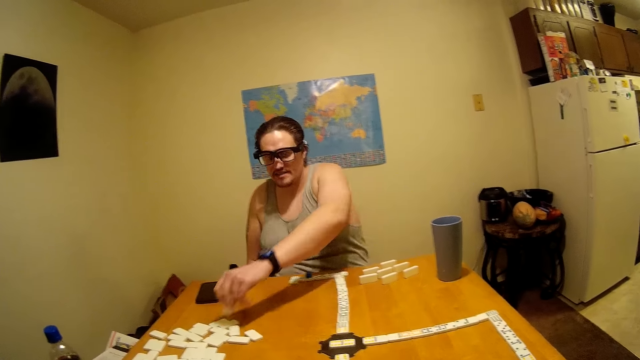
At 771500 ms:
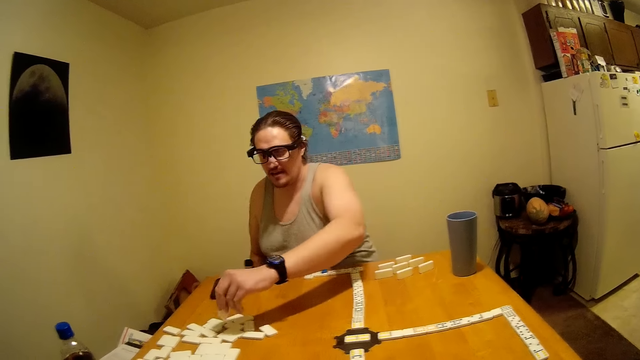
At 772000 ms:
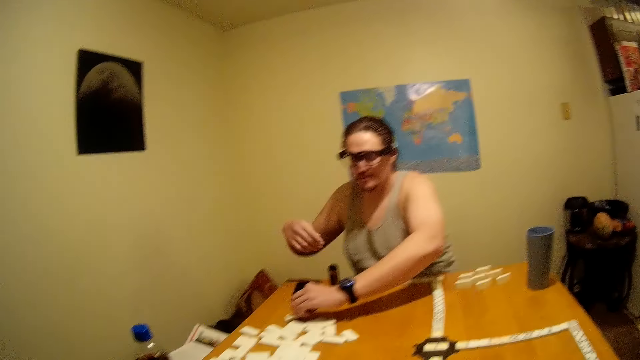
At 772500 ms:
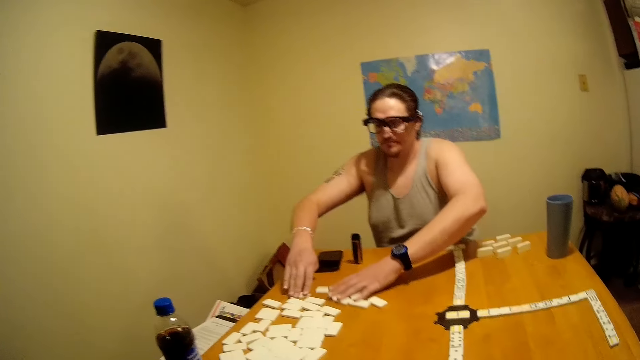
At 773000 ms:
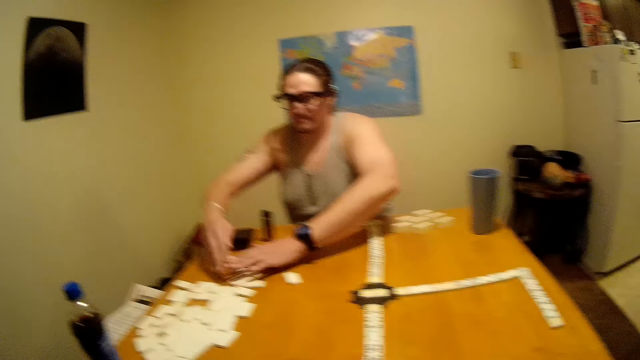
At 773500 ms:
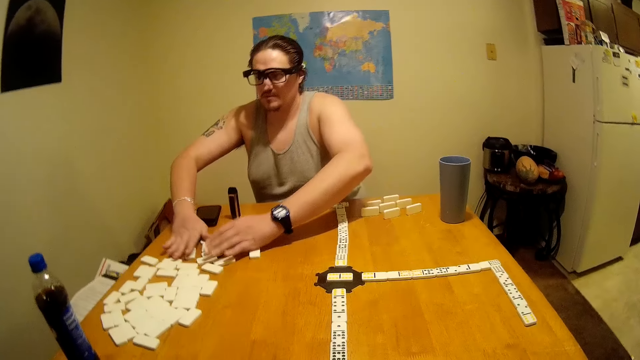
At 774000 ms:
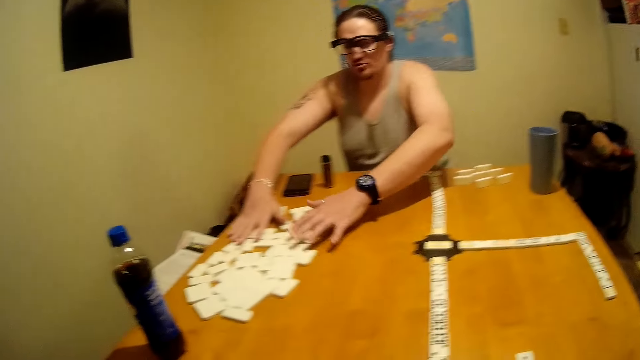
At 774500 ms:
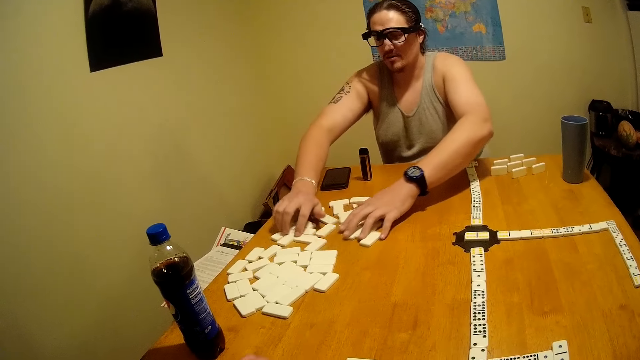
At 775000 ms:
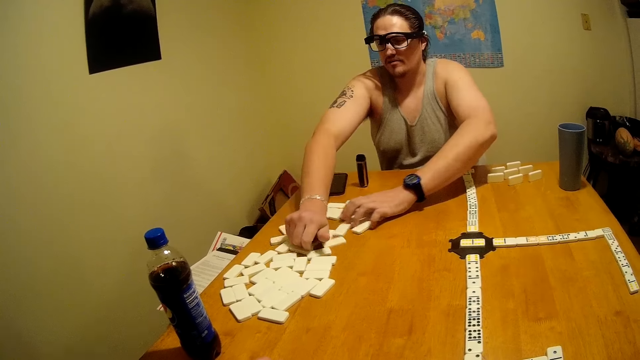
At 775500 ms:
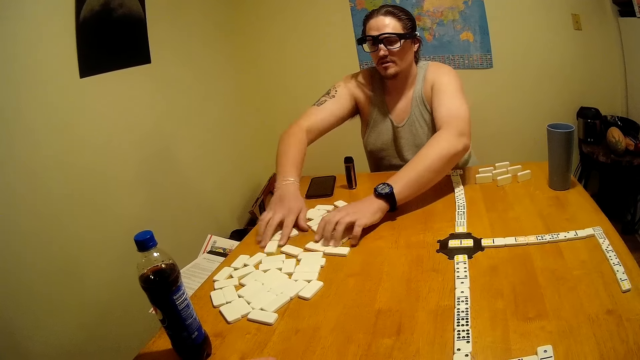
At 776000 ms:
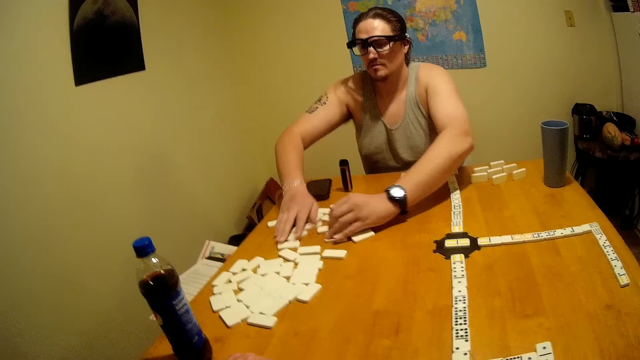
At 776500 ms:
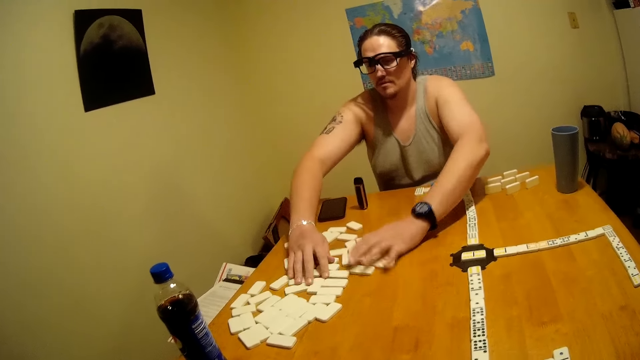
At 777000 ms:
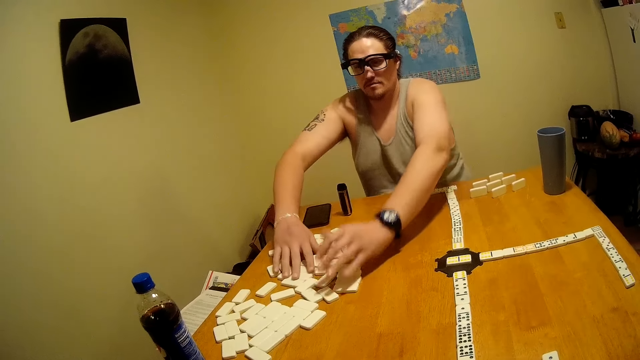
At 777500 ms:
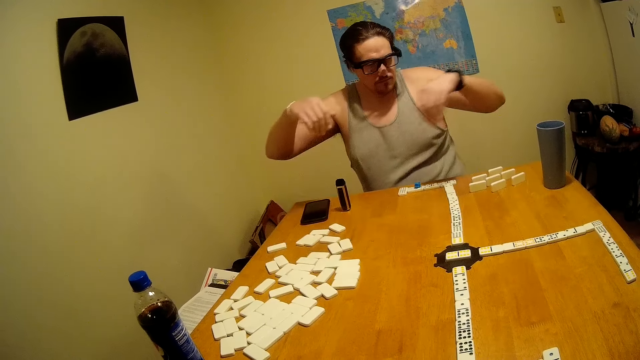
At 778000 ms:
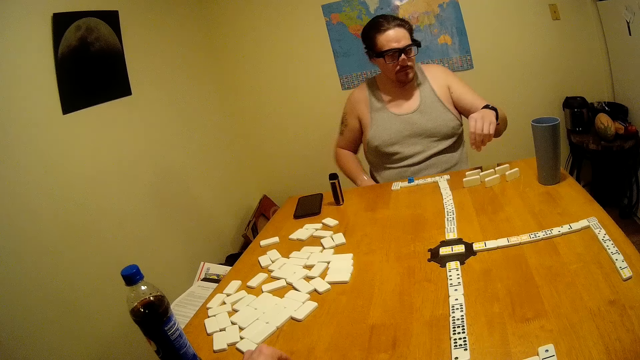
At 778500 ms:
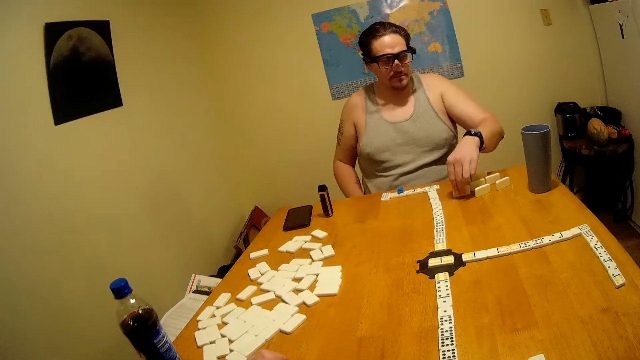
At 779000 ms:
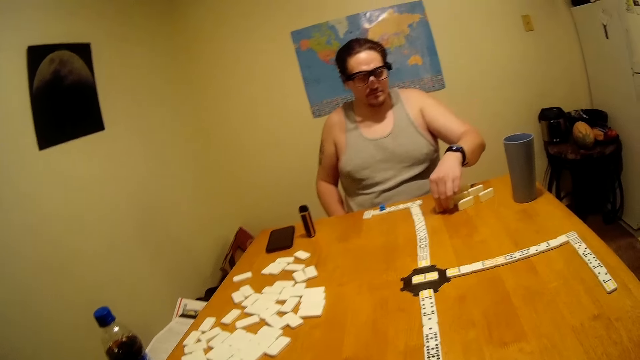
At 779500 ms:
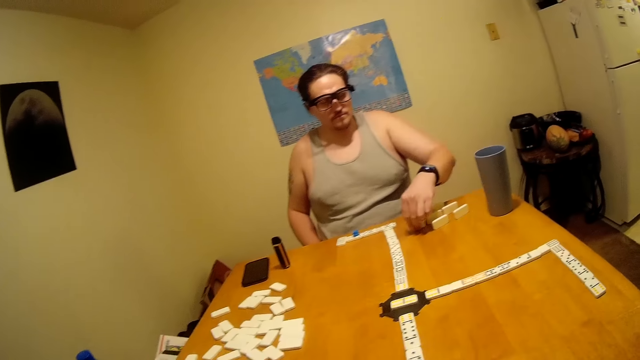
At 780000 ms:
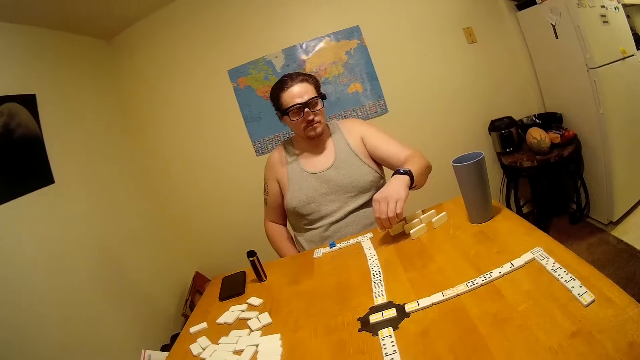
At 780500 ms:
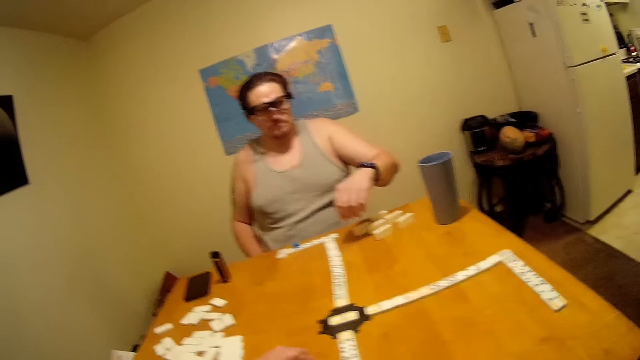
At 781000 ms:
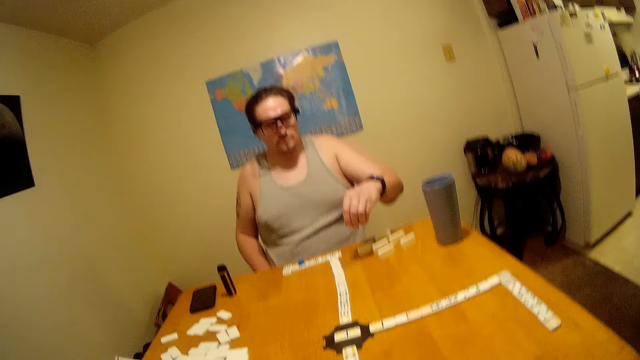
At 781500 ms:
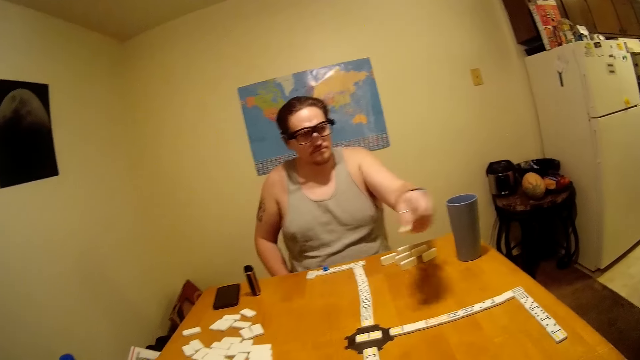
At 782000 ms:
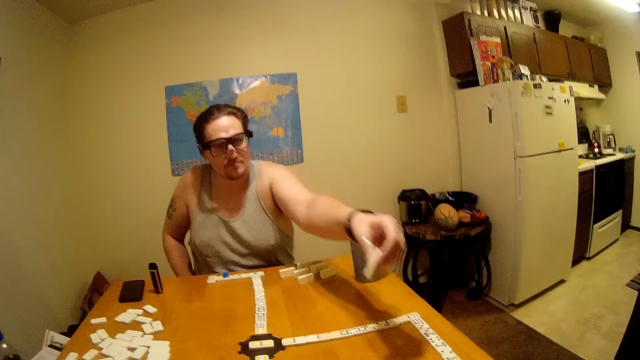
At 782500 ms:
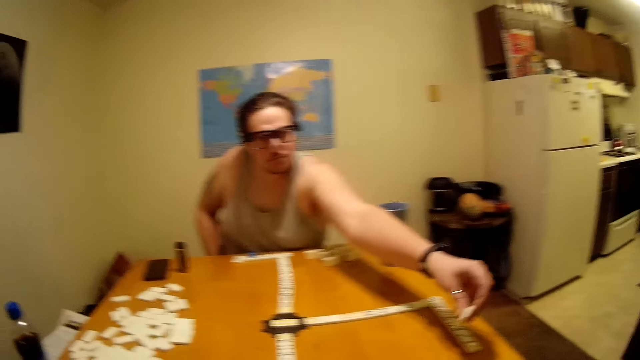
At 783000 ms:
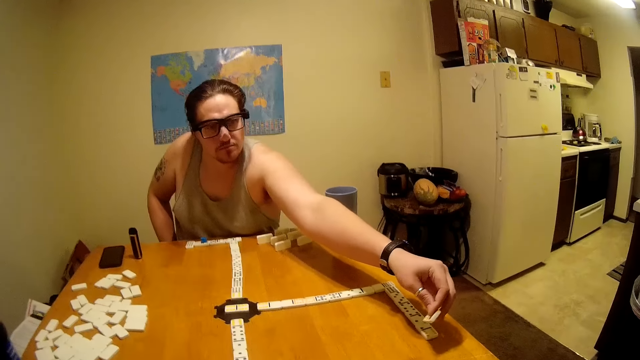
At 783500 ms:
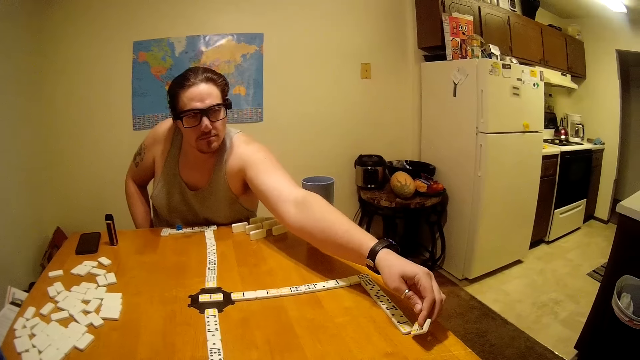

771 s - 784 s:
The man puts the domino back at the chicken yard, mixes the dominoes, and speaks. The camera wearer makes a sound. The man picks up the dominoes from aside.

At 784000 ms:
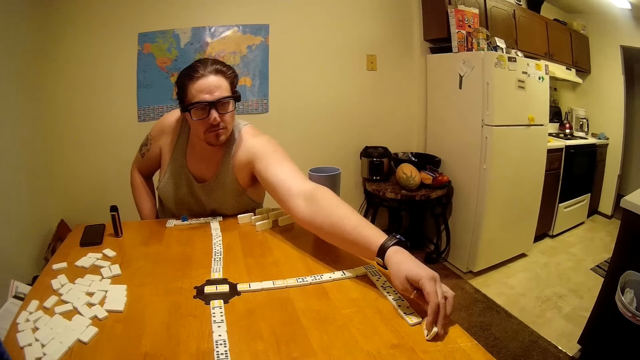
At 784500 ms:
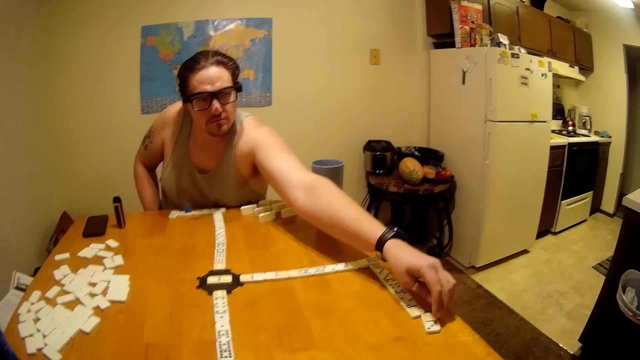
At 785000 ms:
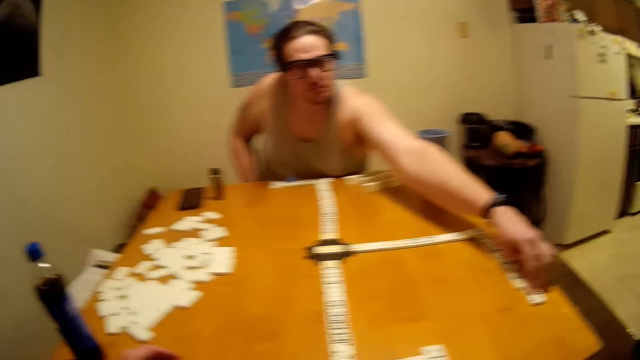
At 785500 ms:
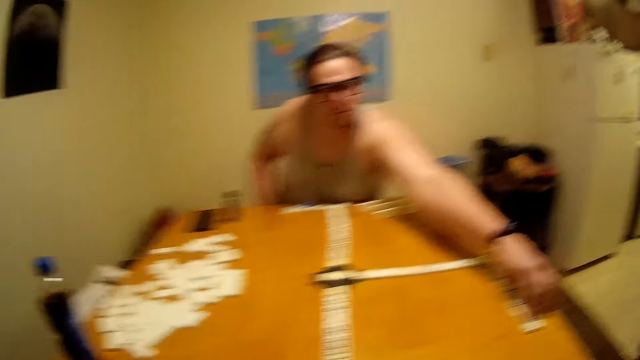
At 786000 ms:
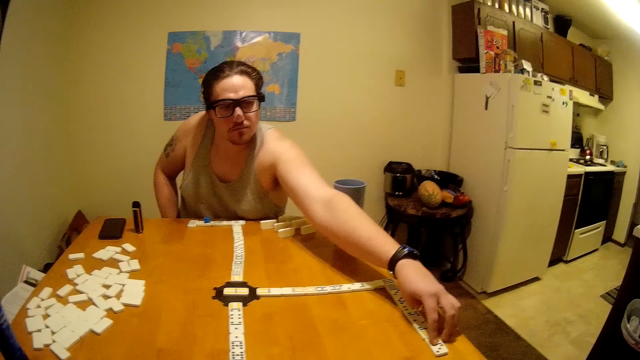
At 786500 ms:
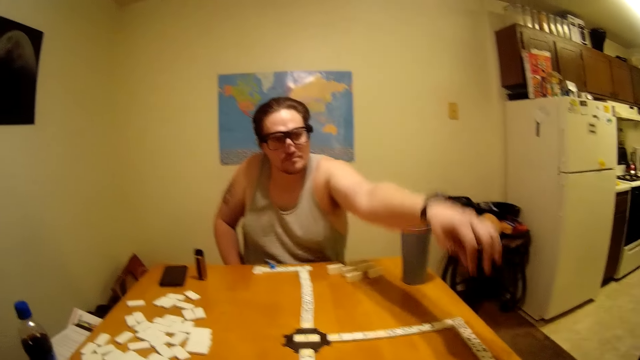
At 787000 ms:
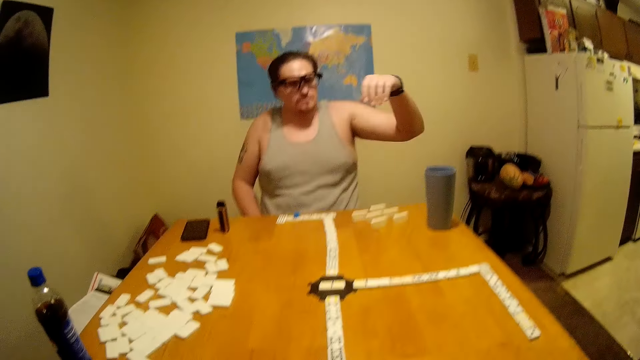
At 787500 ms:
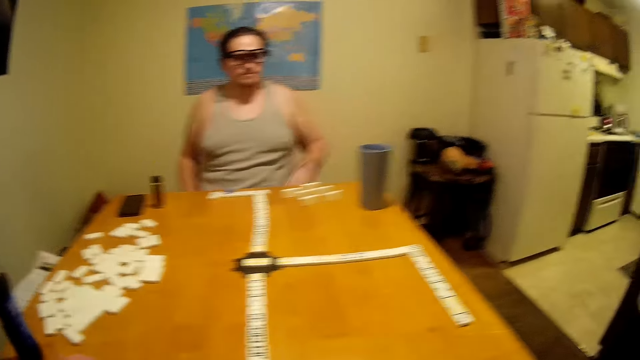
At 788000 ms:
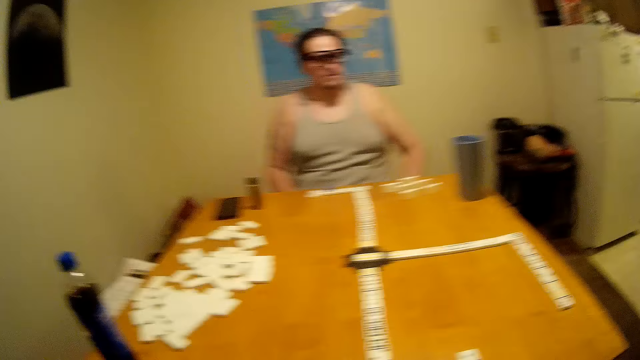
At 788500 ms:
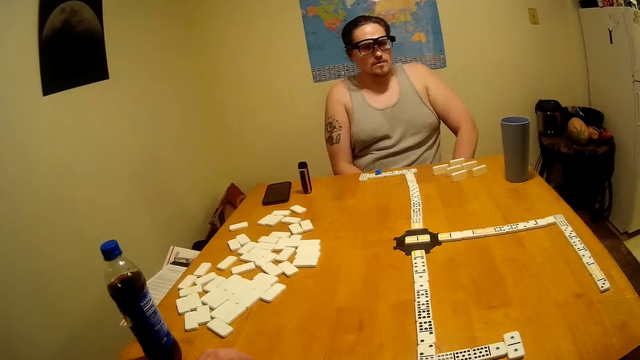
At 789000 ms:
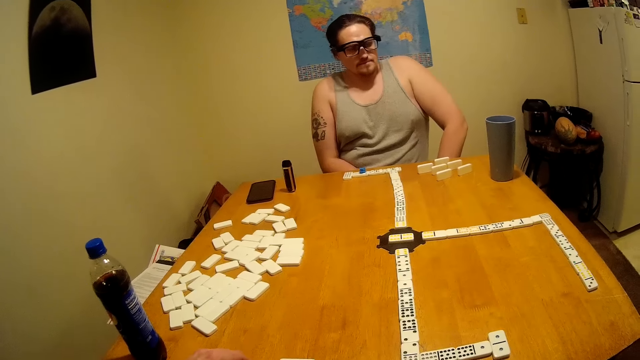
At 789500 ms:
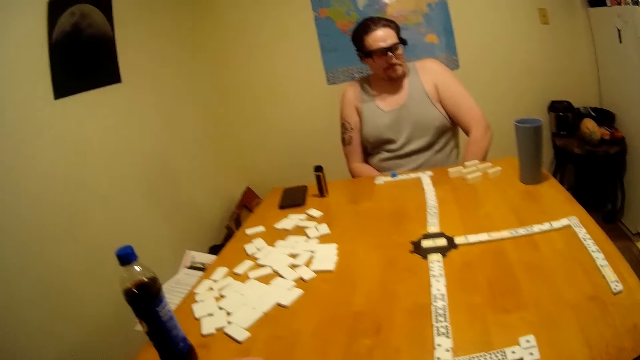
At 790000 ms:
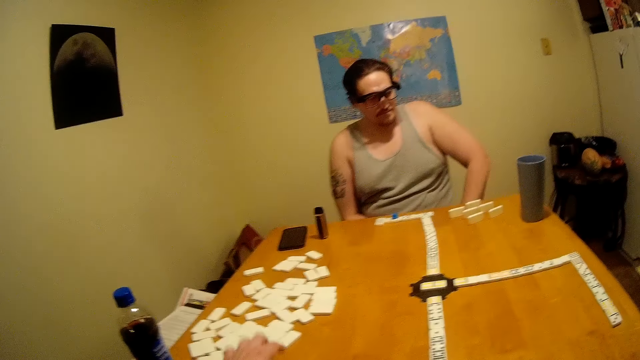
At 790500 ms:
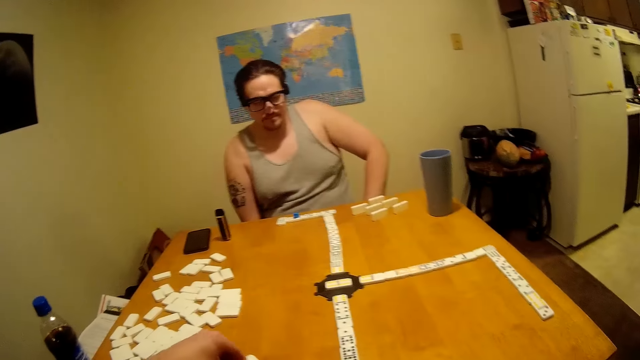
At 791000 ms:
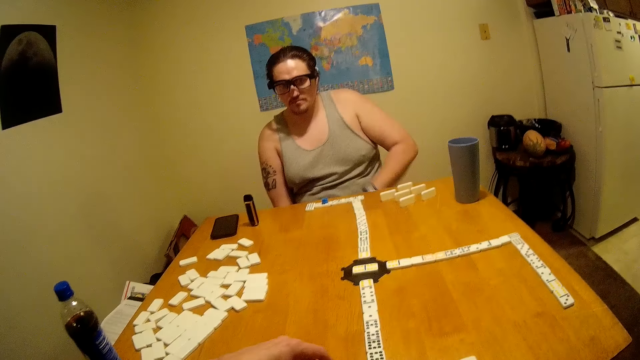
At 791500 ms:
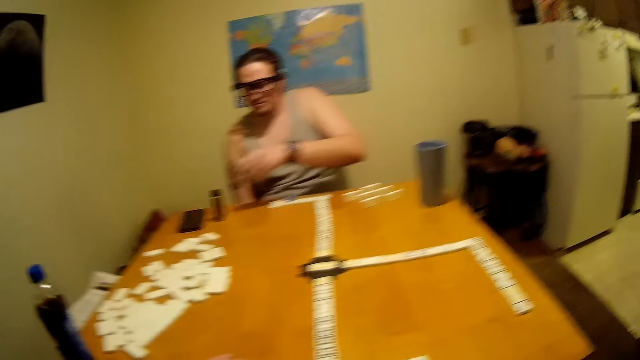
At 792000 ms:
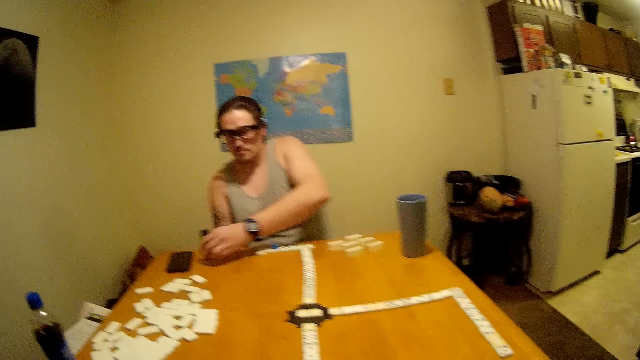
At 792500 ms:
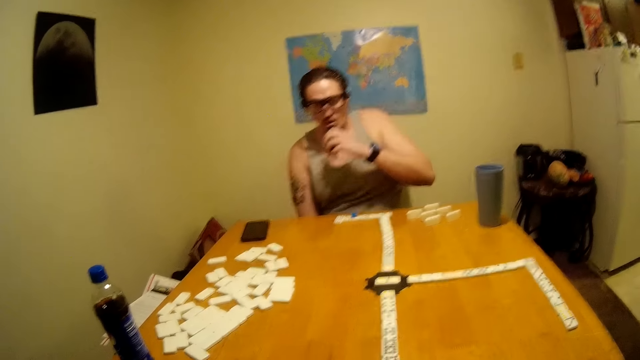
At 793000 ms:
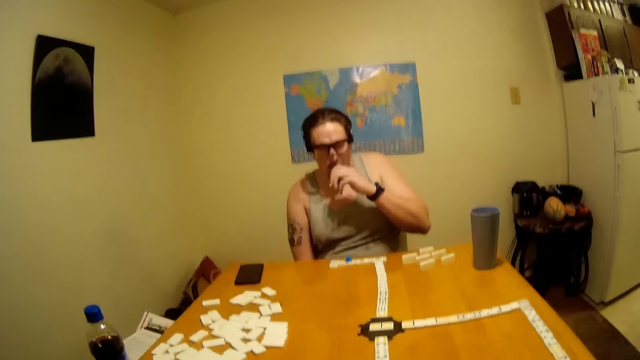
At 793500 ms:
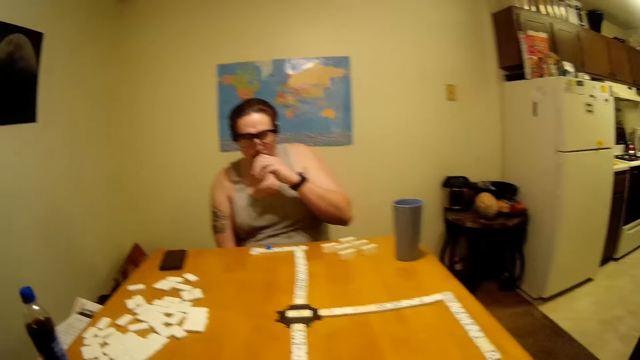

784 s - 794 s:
The man joins a domino and places dominoes on the game. The camera wearer speaks and pulls a domino. The man smokes. The camera wearer sniffs.
